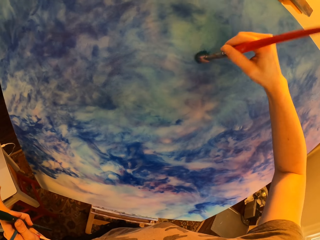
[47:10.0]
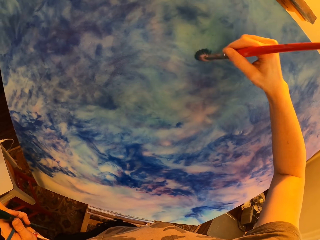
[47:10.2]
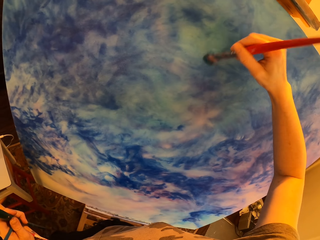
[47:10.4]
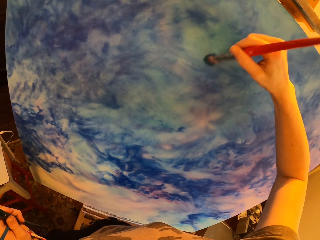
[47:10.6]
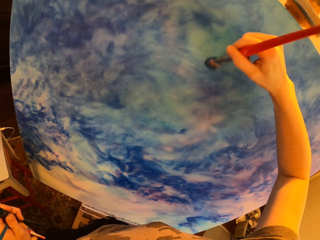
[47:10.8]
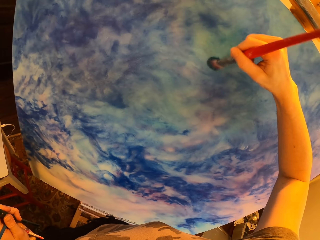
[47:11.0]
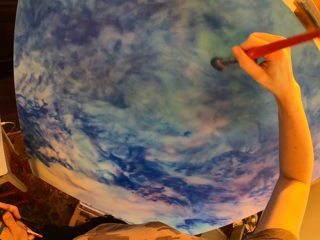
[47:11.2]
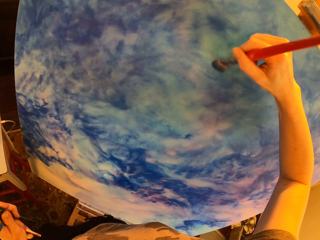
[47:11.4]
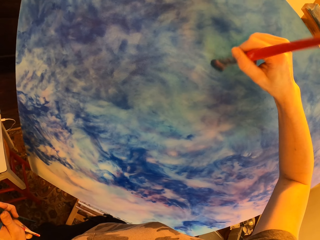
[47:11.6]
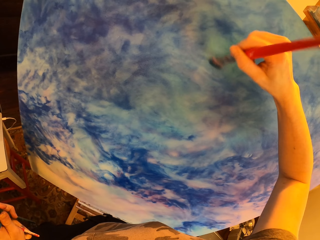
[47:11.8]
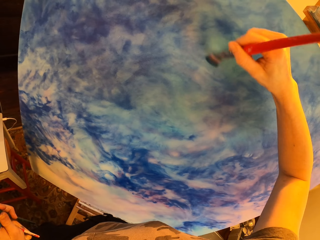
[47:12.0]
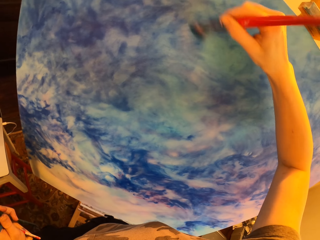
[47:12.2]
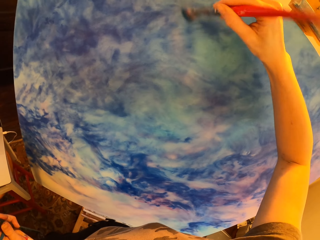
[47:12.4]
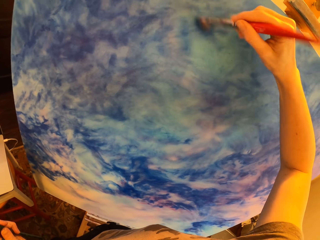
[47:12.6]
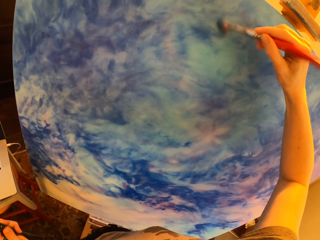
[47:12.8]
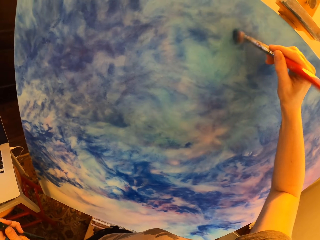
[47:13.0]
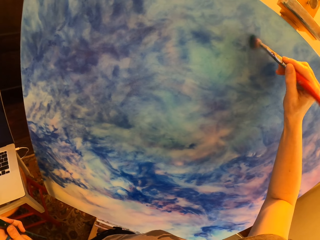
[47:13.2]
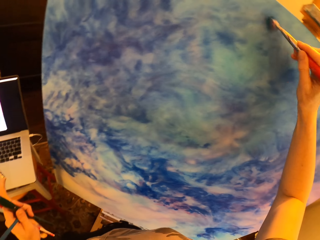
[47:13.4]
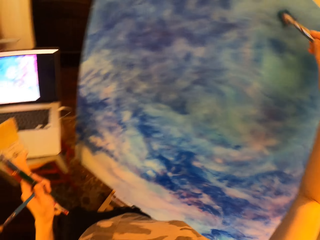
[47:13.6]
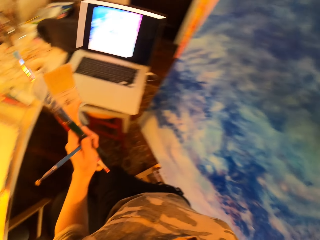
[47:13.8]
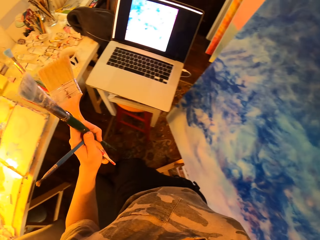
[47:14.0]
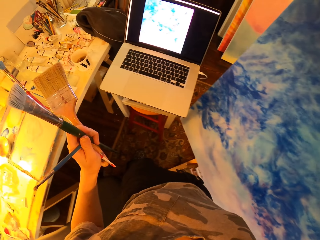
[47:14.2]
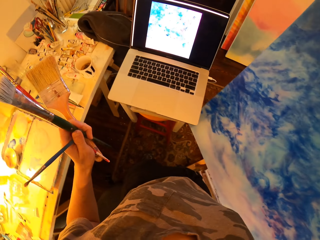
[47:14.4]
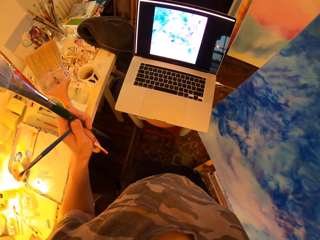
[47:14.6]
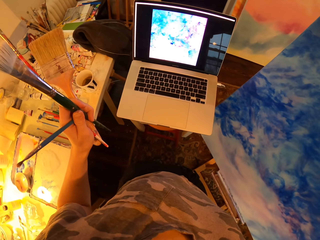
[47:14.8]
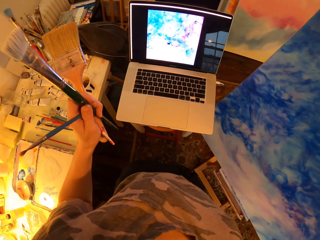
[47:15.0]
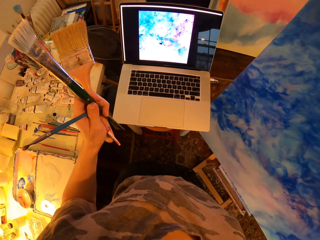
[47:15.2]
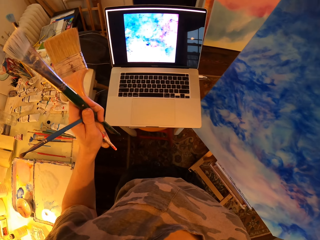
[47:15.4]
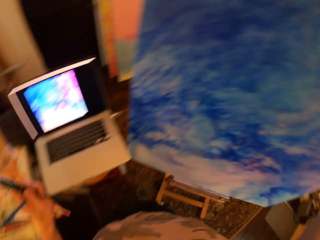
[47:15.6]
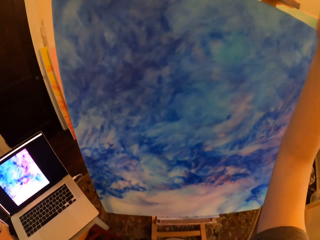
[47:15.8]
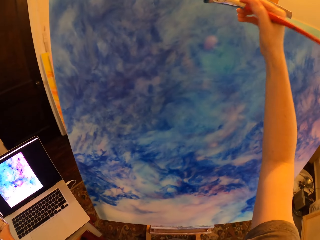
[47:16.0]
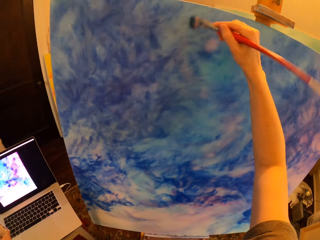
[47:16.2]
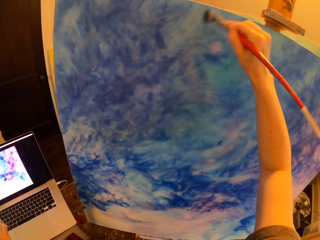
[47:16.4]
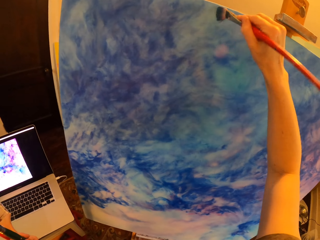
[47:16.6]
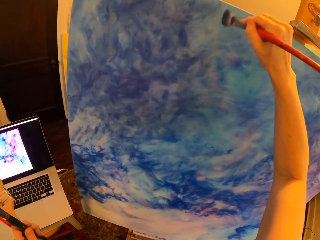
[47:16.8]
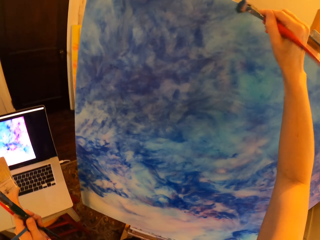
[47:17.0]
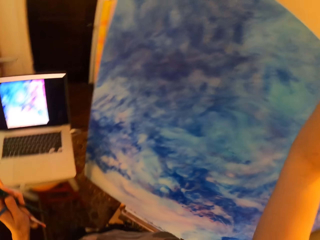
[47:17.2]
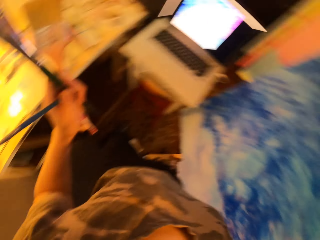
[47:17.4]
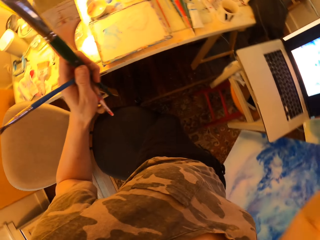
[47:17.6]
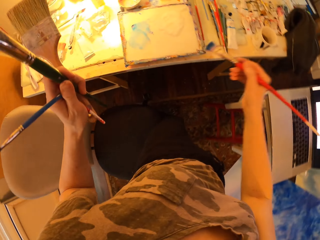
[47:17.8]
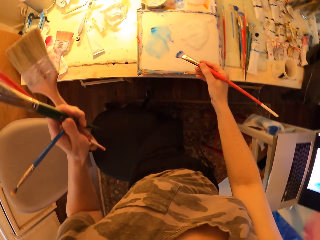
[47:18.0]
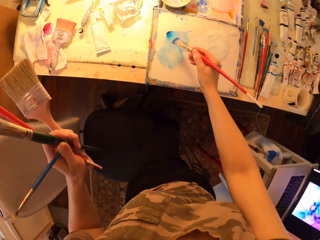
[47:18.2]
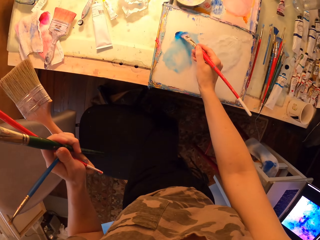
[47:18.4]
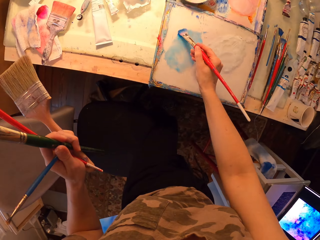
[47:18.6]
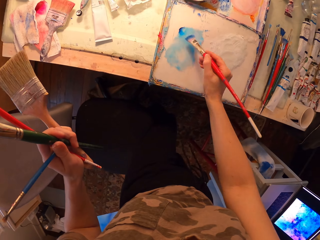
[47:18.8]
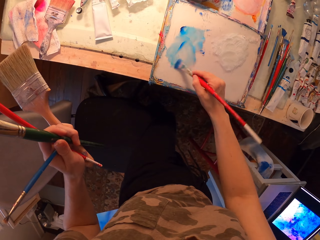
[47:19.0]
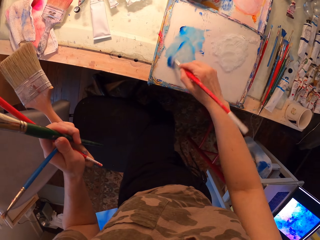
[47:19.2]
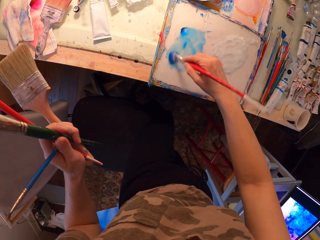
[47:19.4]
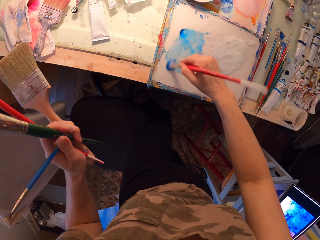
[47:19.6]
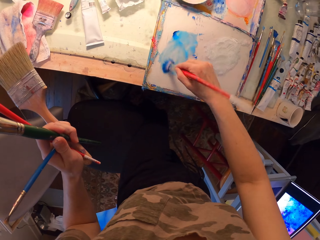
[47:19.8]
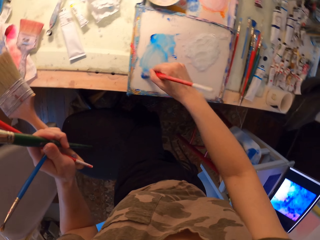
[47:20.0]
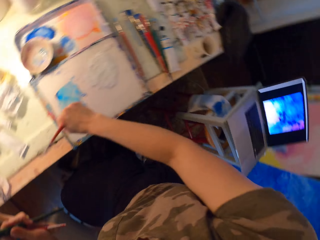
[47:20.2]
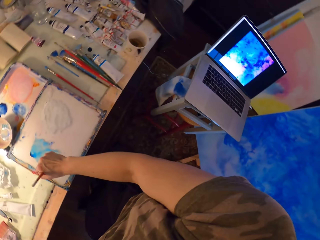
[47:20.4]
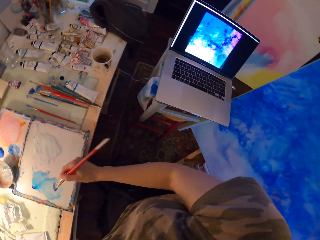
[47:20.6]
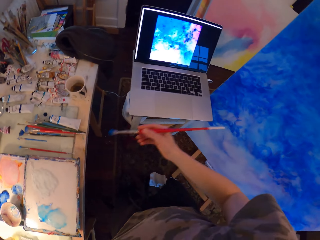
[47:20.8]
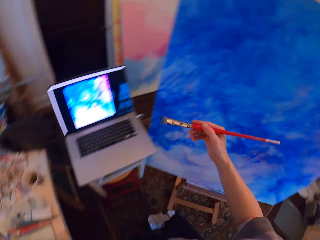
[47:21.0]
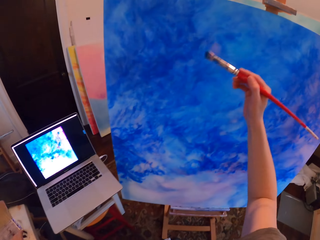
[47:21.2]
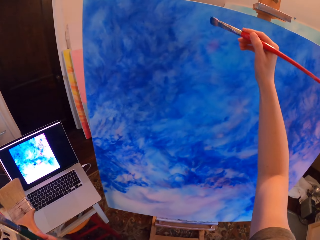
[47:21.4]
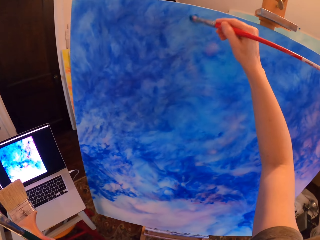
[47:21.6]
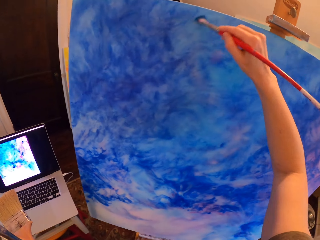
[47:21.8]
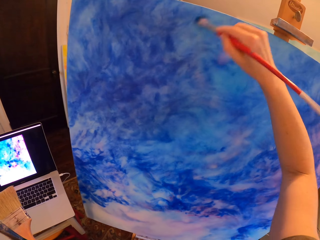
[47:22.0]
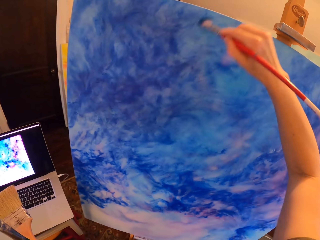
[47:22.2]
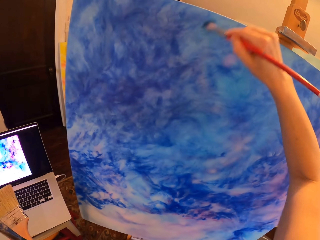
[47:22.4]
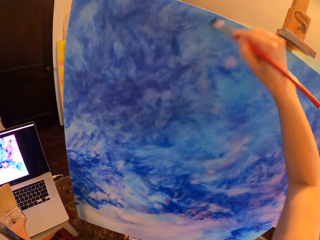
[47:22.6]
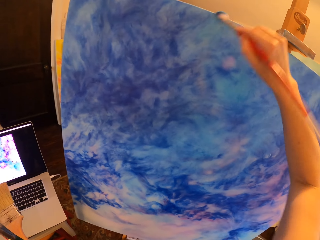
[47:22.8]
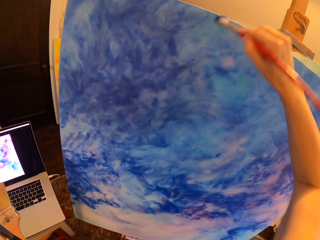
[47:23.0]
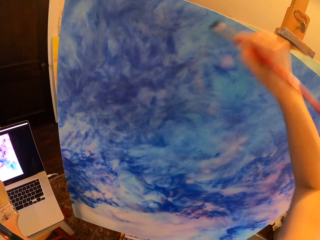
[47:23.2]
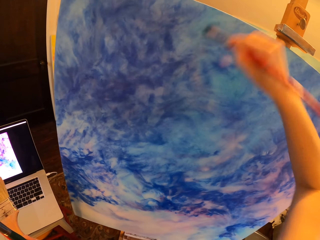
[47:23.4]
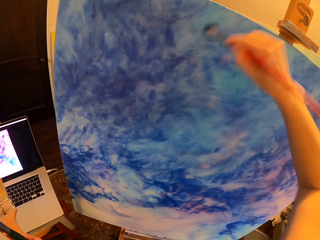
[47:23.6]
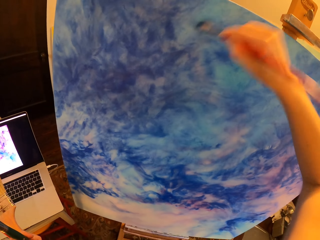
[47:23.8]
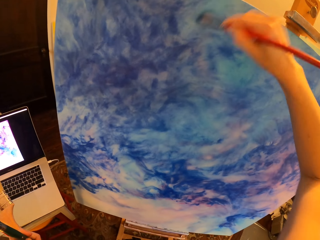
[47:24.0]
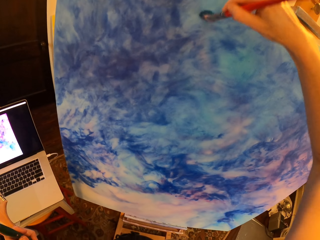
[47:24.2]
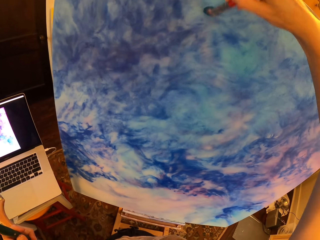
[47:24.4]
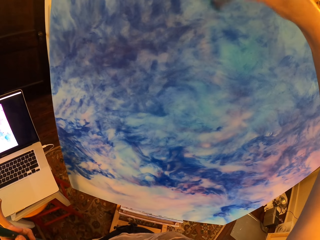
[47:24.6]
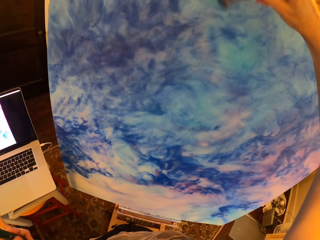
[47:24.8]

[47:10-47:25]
The camera wearer stares at the laptop and holds brushes. They paint on the canvas with an art brush and hold the brushes. They hold the brushes again and turn around. They hold the brushes and rub the art brush in blue paint. They turn around with the brushes. They paint on the canvas with the art brush and hold the brushes.

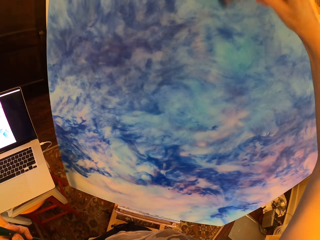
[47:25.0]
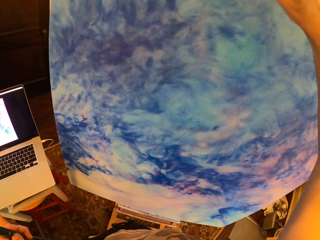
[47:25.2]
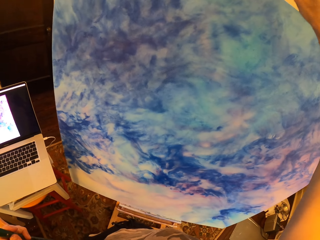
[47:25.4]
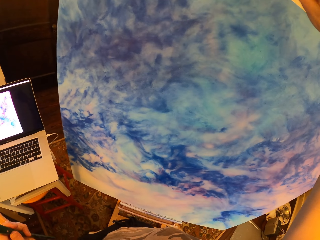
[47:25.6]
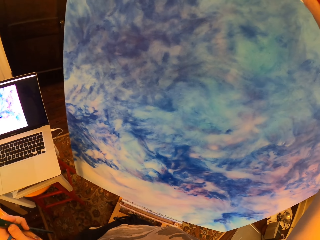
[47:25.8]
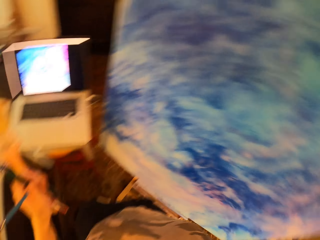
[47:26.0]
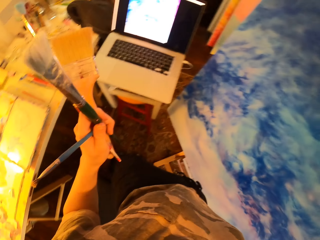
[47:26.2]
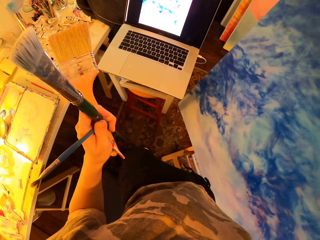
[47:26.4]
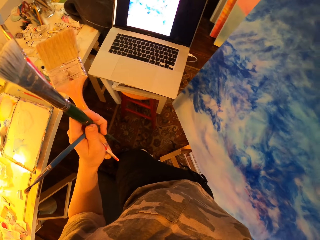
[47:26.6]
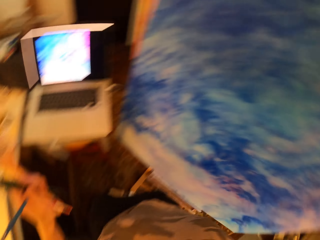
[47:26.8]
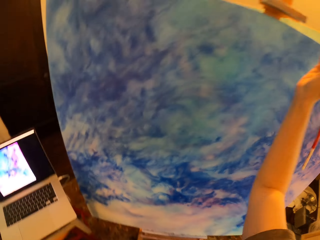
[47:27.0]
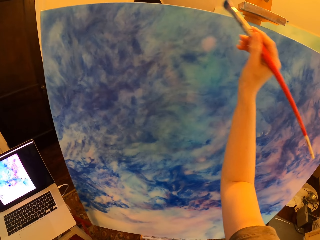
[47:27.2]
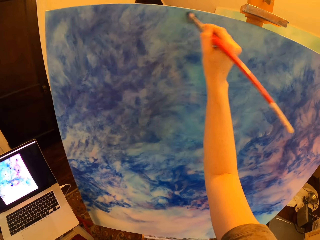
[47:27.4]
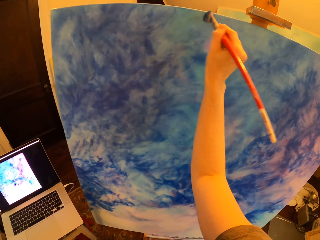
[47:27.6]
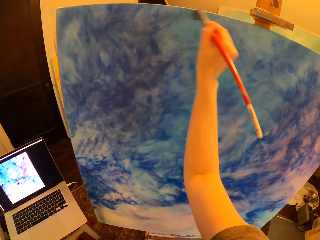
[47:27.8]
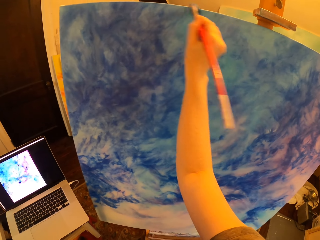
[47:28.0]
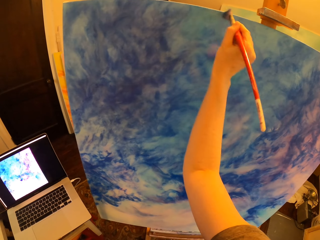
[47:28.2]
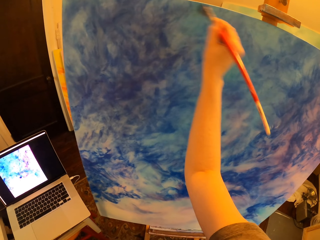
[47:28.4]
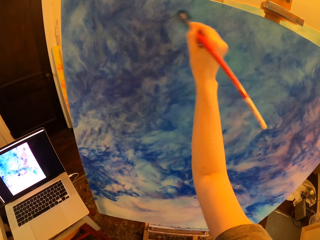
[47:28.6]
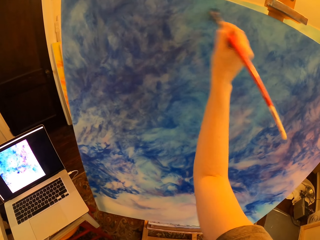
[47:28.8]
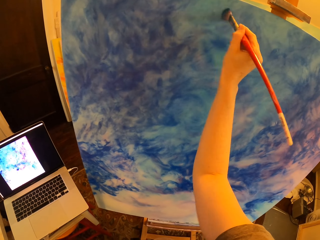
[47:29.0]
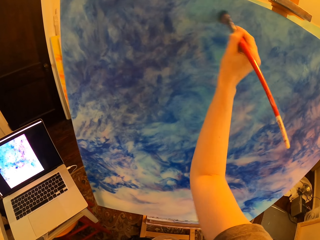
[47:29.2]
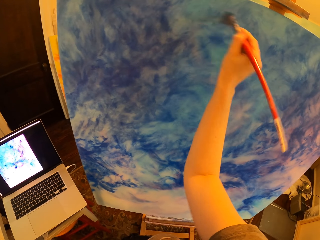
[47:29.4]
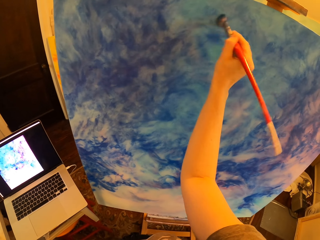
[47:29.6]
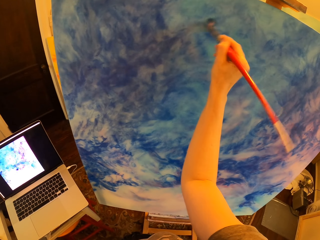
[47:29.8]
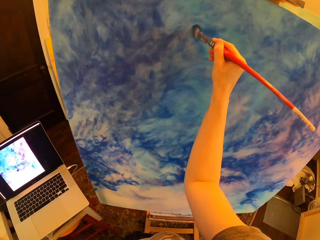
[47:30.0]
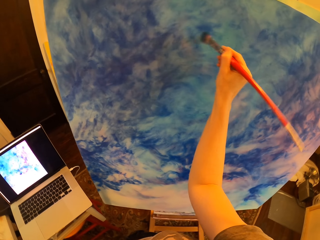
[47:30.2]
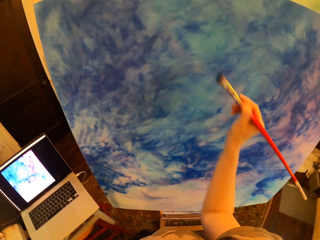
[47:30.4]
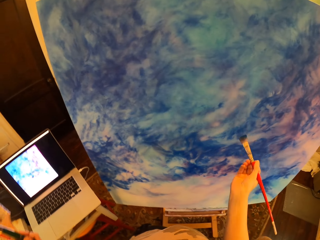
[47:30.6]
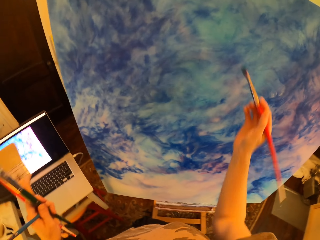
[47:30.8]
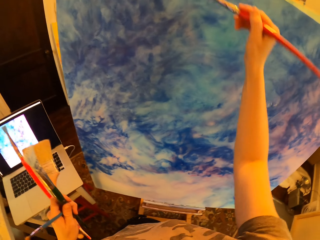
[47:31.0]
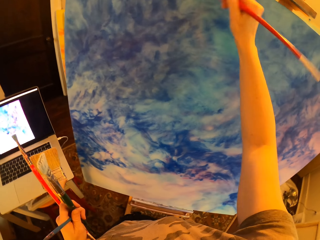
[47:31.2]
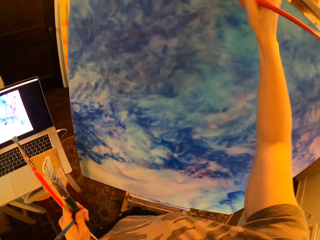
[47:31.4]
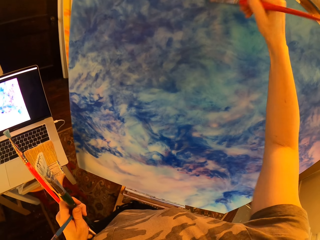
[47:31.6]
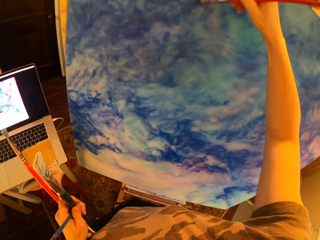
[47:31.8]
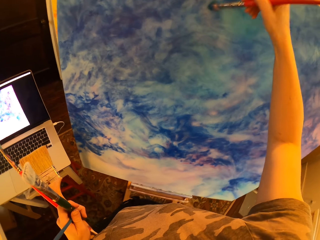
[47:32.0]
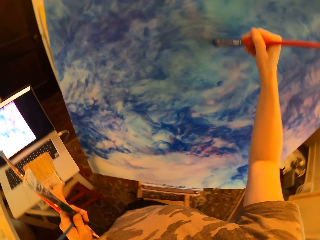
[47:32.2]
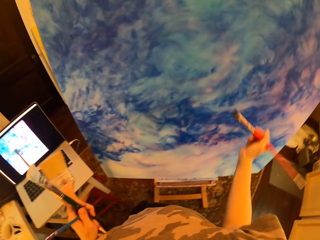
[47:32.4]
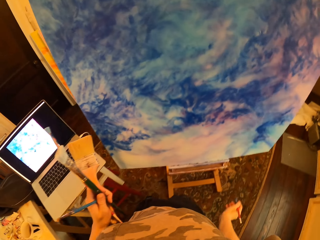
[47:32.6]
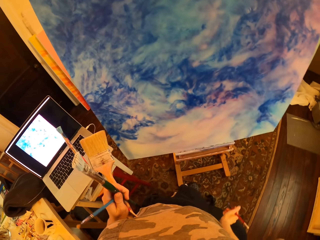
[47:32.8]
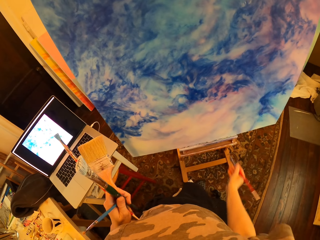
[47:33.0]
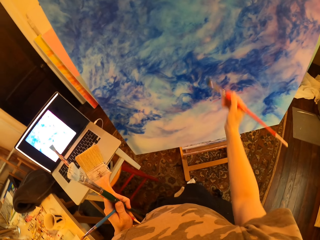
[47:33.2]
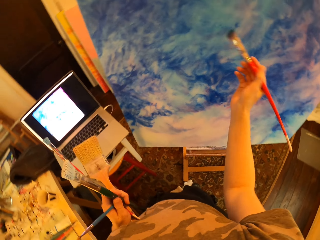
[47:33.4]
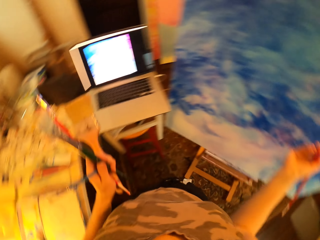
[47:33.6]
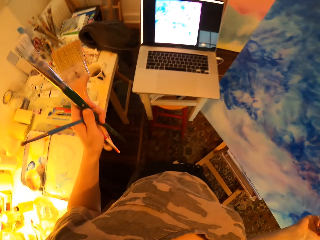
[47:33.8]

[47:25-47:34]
The camera wearer stares at the laptop and holds brushes. They paint on the canvas with an art brush. They hold the brushes and paint on the canvas with the art brush. They gaze at the painting and hold the brushes.
